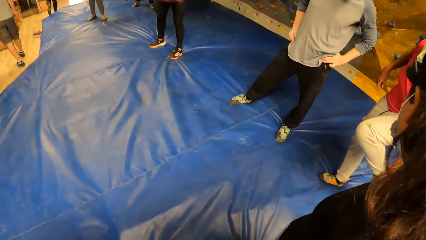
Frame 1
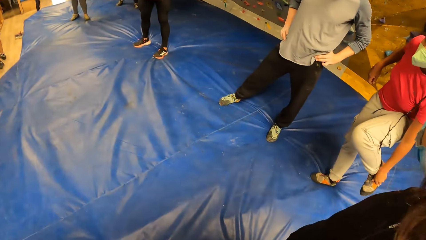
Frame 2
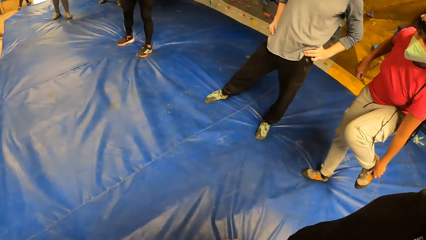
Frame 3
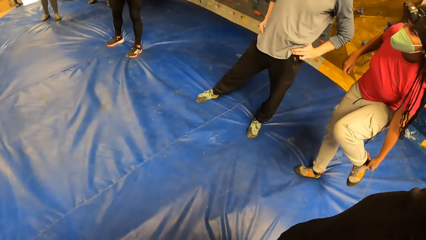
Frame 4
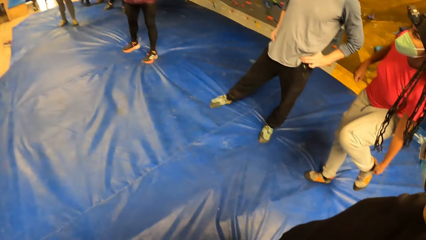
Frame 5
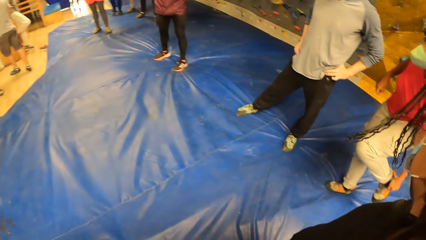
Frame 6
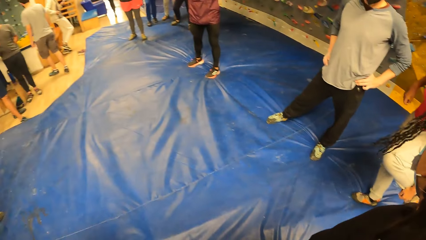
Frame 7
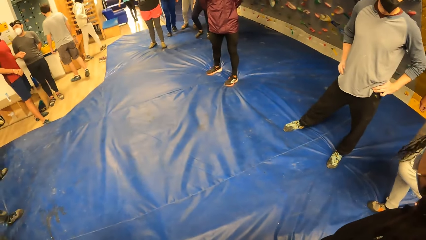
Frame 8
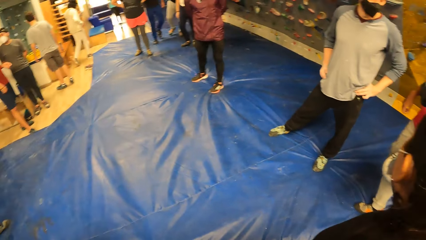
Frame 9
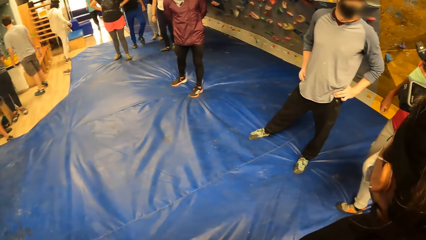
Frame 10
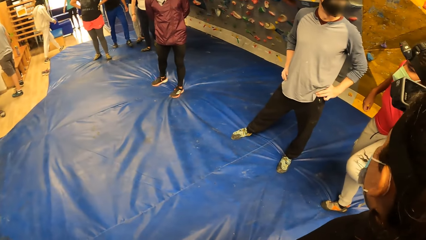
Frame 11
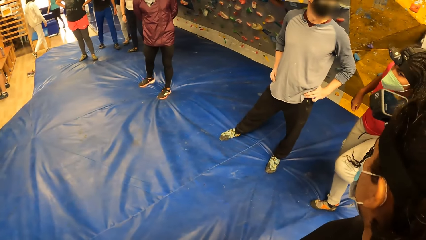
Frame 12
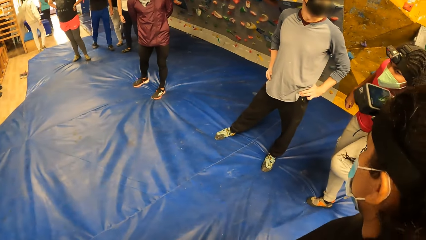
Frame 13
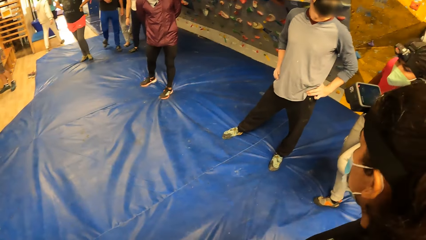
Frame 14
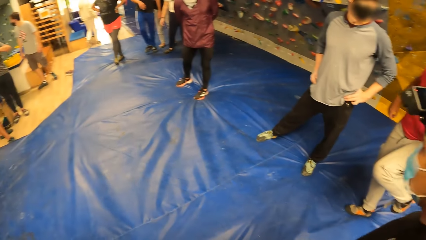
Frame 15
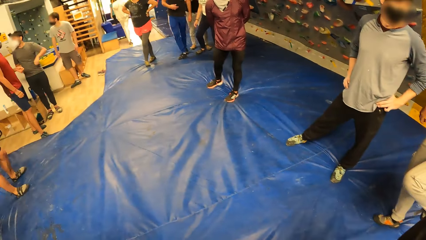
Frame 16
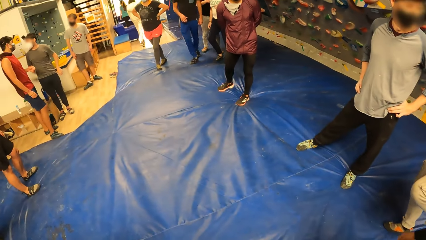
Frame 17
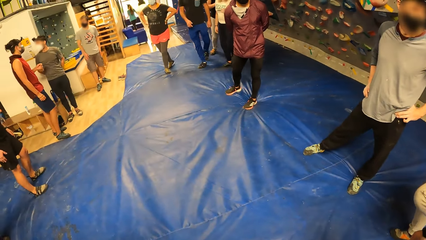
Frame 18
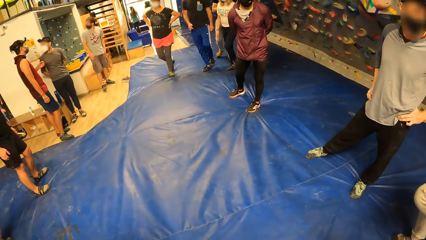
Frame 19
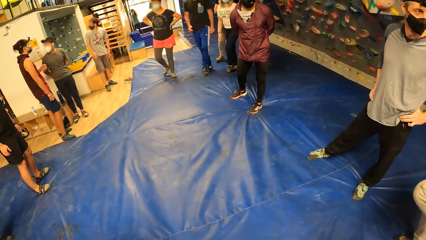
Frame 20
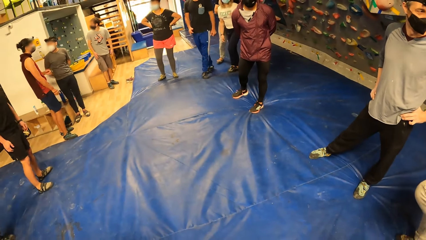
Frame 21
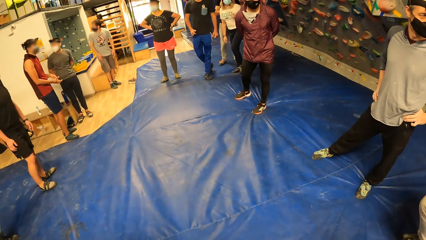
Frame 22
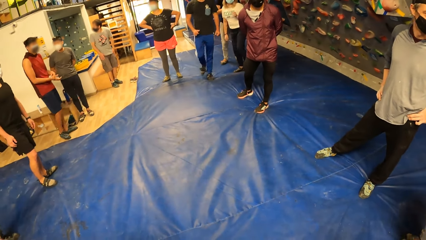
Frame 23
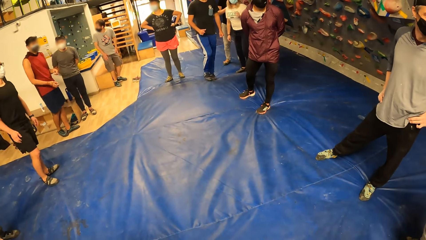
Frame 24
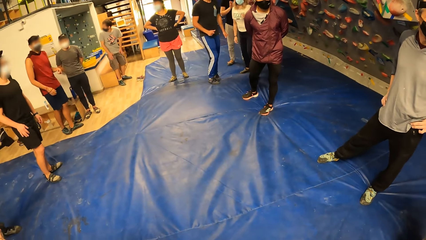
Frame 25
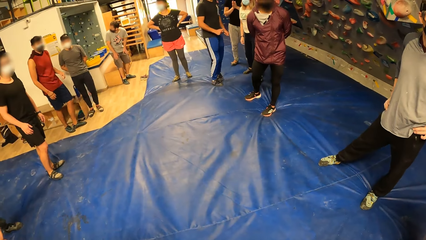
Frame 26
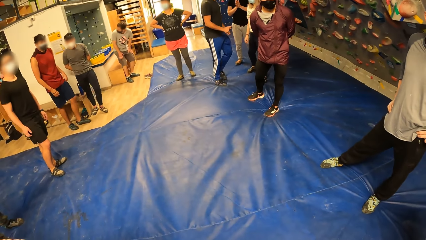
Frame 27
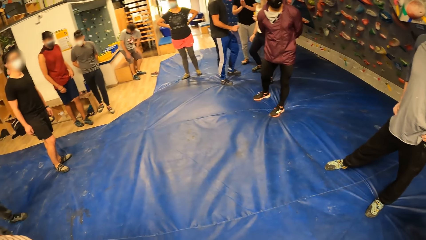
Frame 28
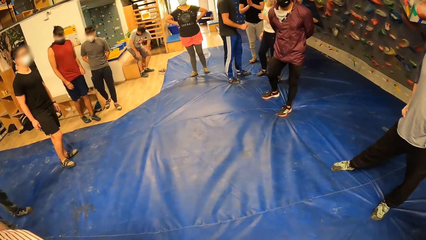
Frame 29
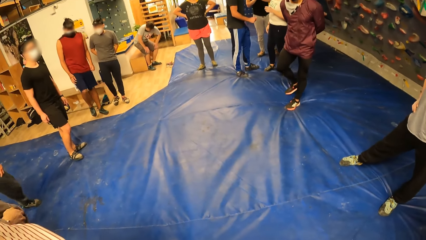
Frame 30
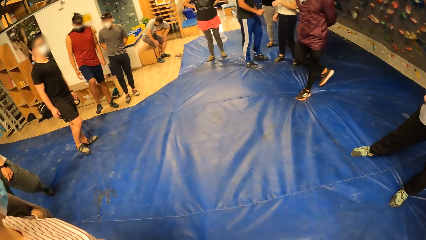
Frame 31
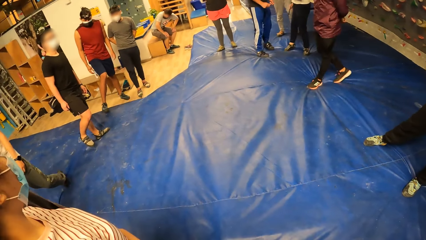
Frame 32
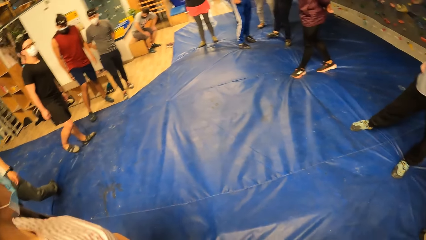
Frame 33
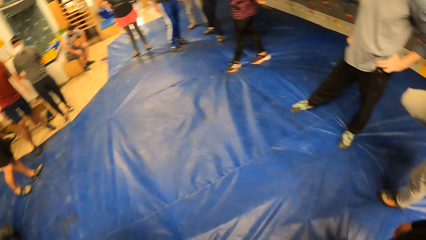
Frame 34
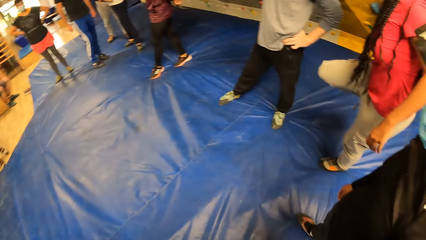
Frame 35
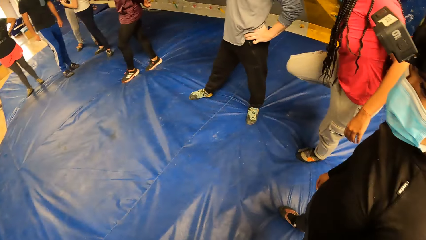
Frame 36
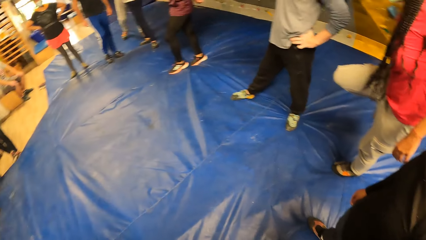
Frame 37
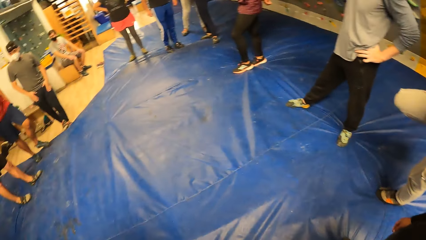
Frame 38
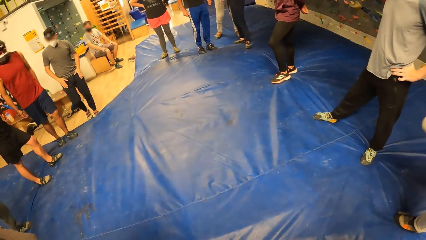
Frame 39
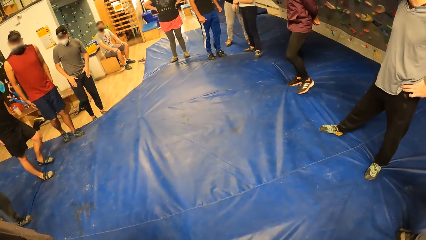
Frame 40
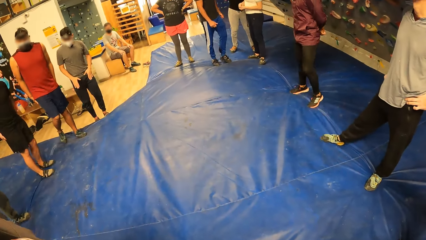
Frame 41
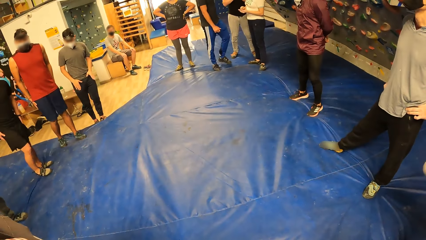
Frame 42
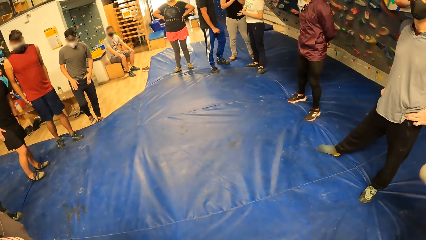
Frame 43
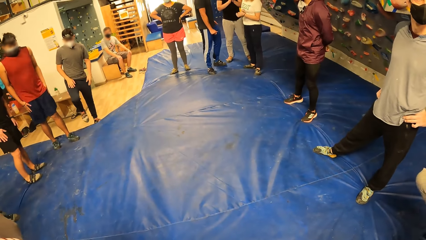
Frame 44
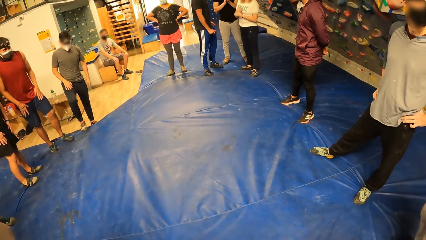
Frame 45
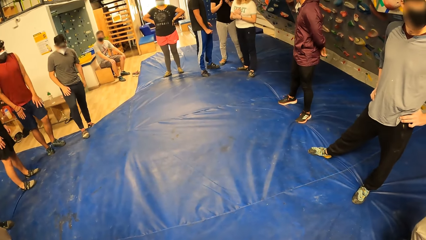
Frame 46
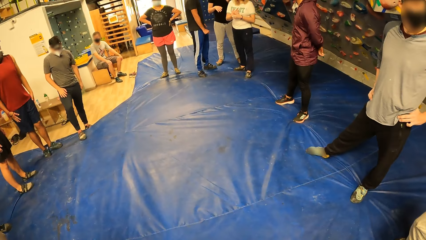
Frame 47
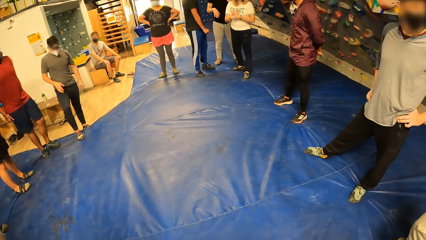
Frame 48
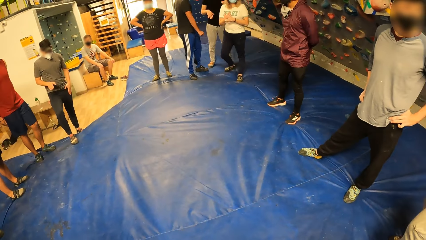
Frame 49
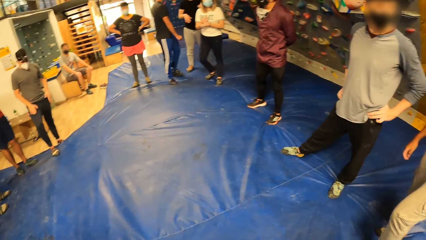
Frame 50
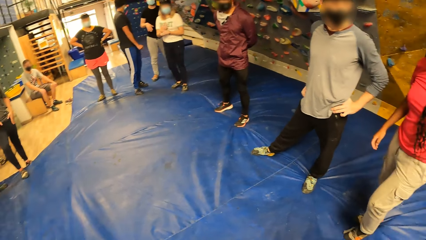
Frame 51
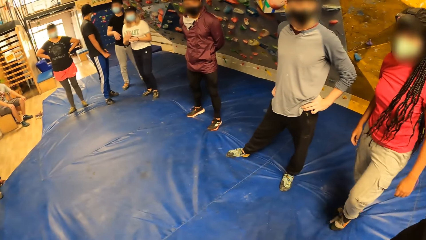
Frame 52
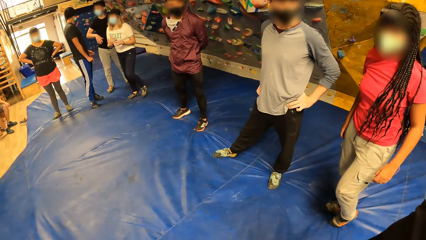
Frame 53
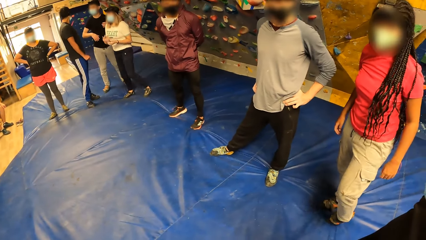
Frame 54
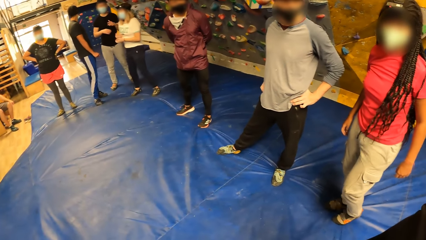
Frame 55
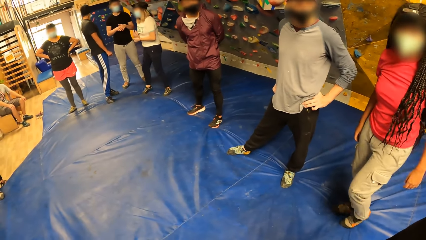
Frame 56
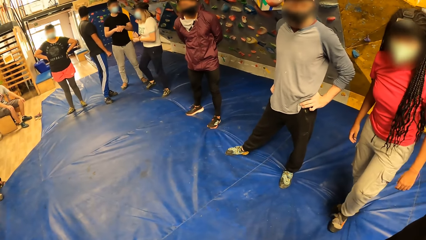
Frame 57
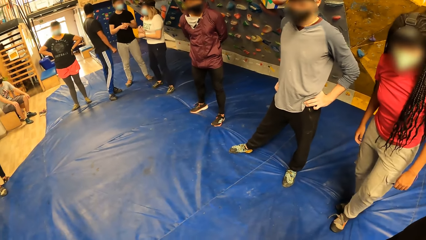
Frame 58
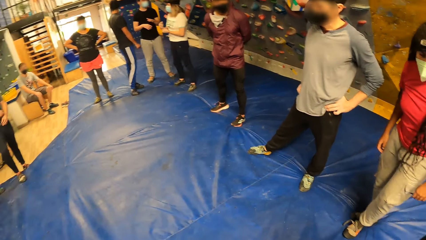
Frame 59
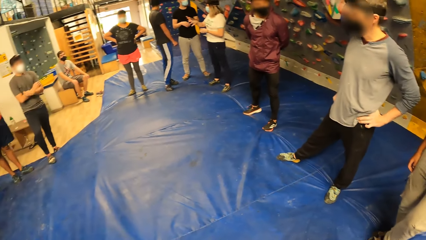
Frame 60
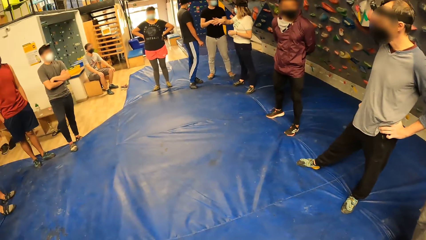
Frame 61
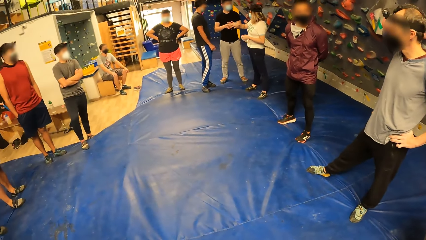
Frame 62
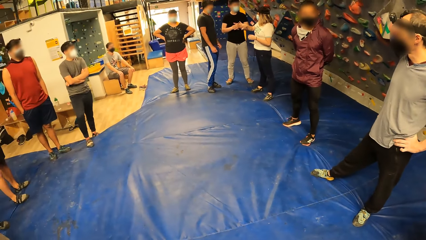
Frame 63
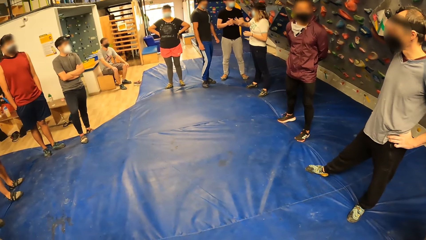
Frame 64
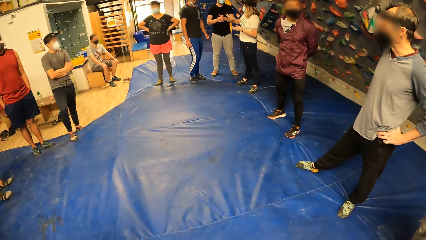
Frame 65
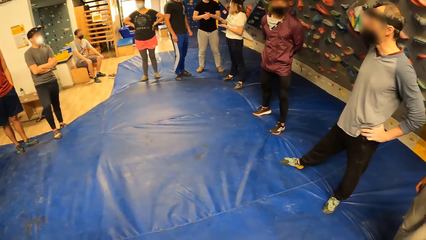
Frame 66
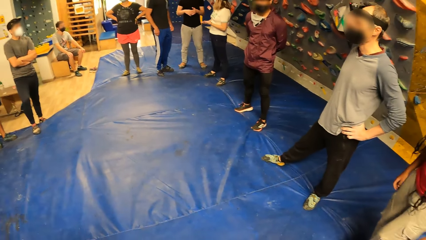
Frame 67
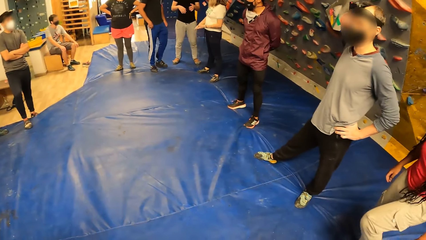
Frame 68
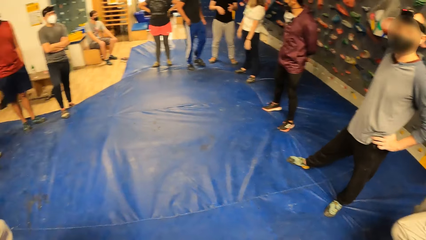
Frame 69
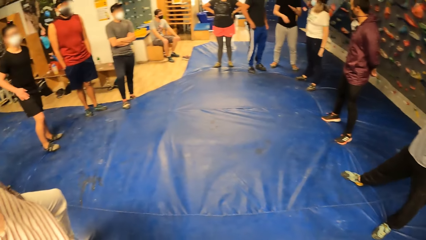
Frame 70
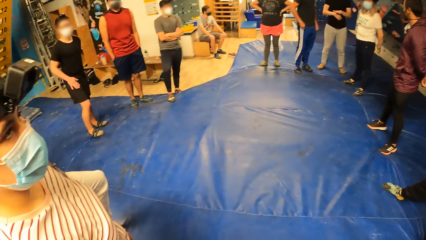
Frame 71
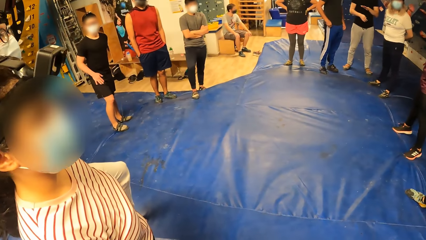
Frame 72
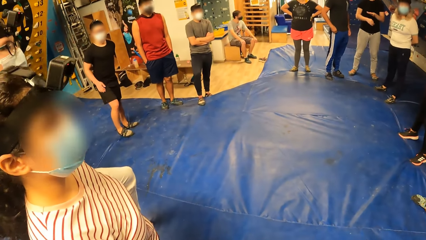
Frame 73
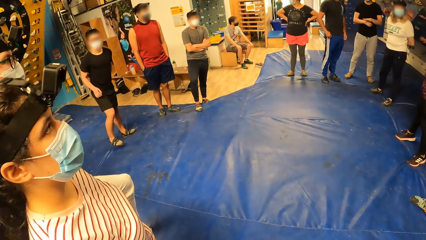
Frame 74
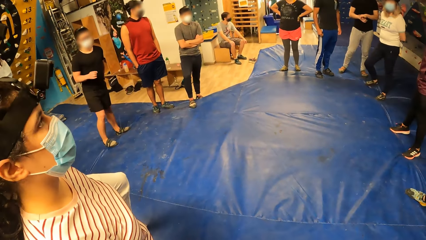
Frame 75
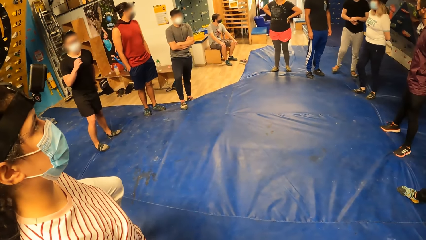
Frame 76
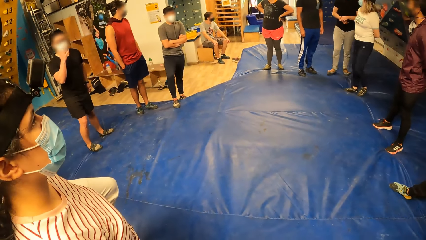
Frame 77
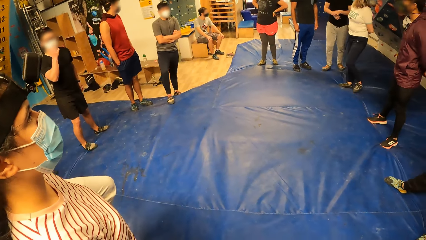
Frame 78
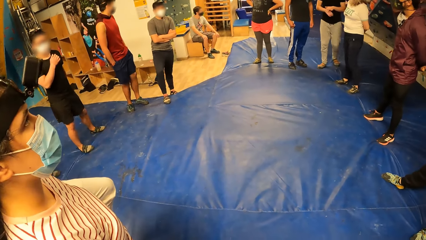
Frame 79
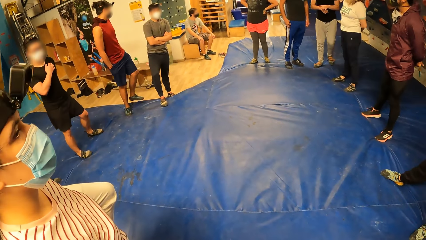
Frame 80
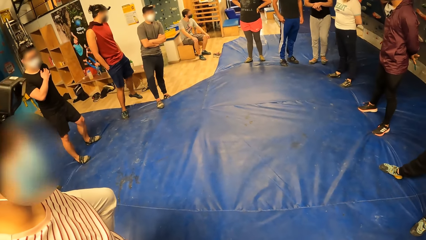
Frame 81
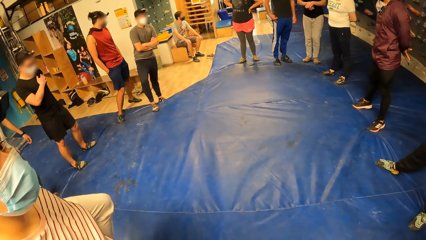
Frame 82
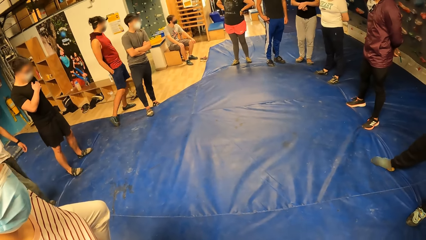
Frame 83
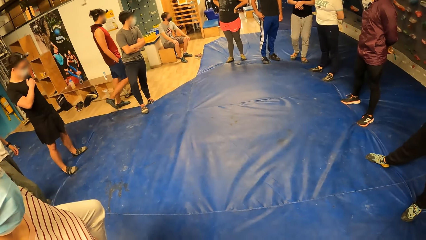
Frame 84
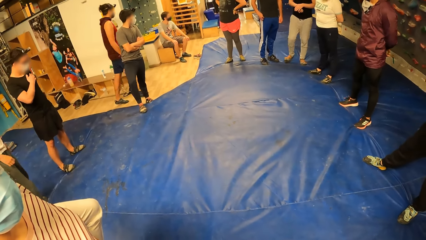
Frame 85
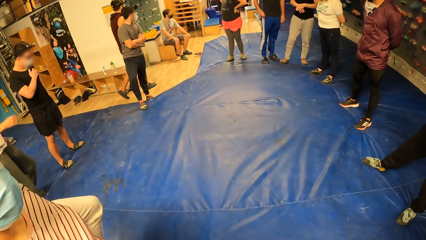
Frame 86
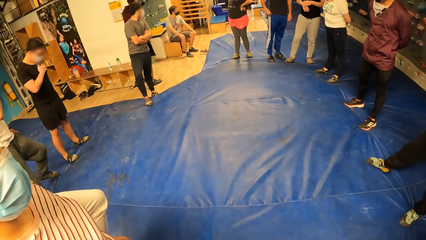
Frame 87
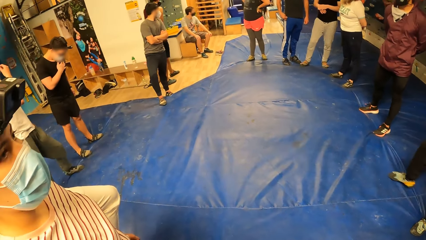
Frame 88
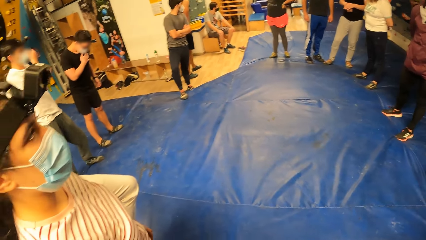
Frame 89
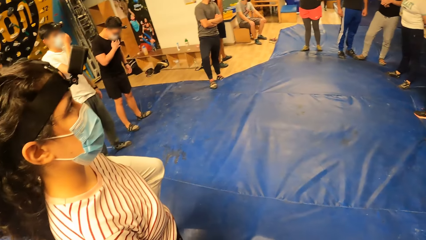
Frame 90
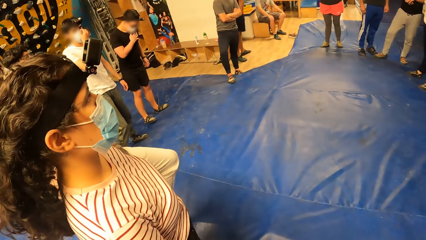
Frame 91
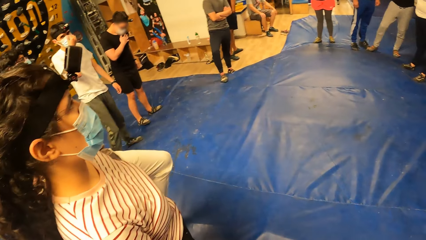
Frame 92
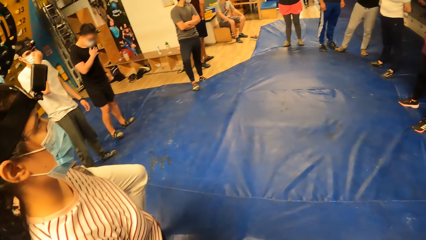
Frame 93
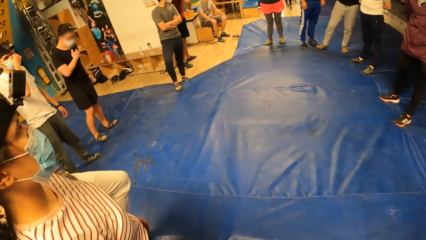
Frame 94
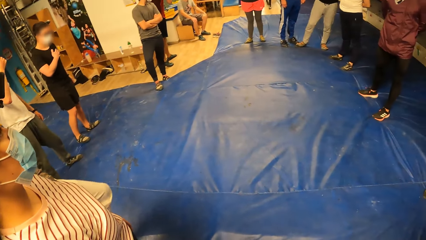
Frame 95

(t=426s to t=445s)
The camera wearer looks around the room. A woman adjusts her left shoe with her left hand. Another woman nods her head.
